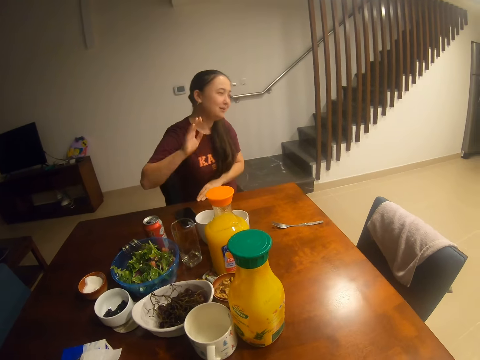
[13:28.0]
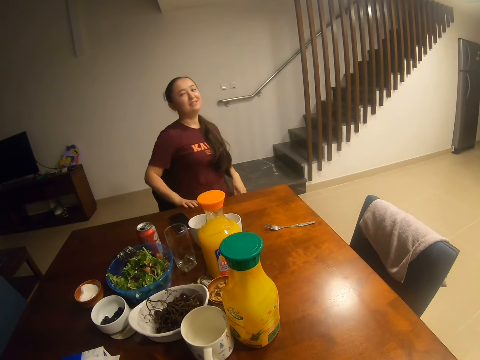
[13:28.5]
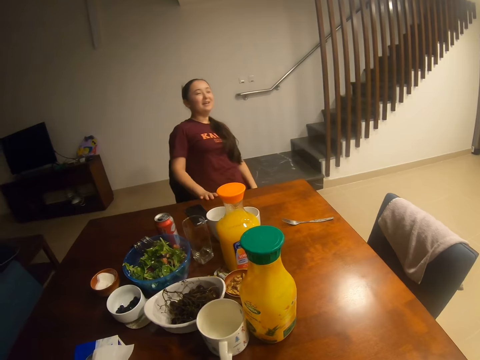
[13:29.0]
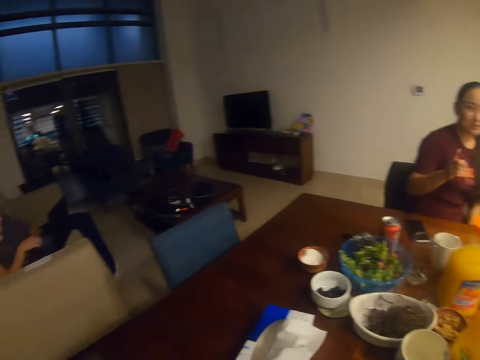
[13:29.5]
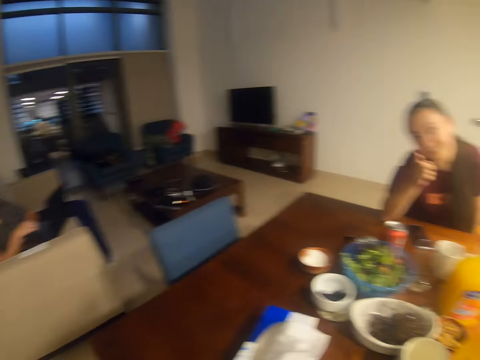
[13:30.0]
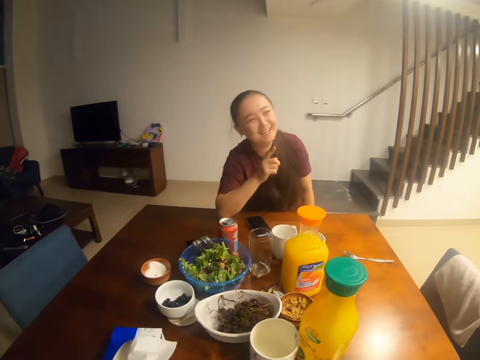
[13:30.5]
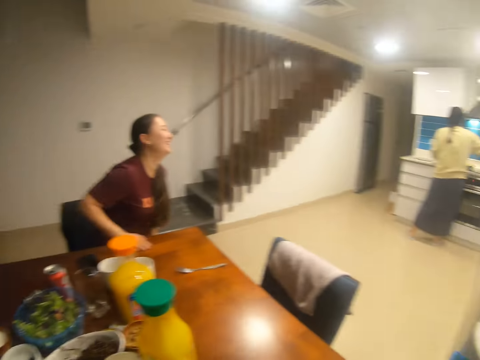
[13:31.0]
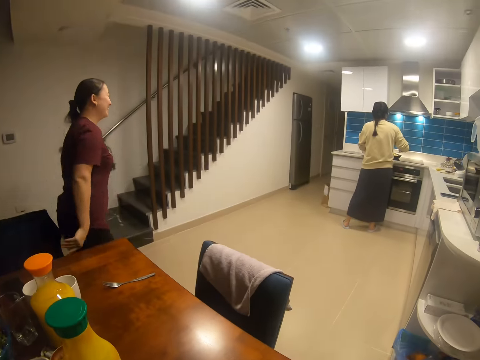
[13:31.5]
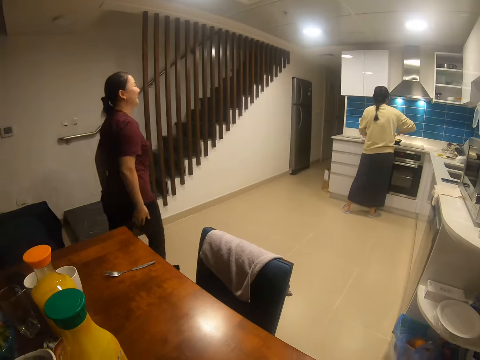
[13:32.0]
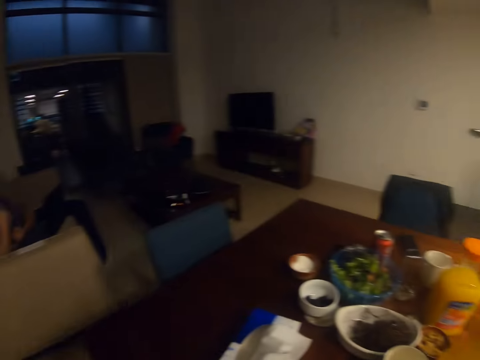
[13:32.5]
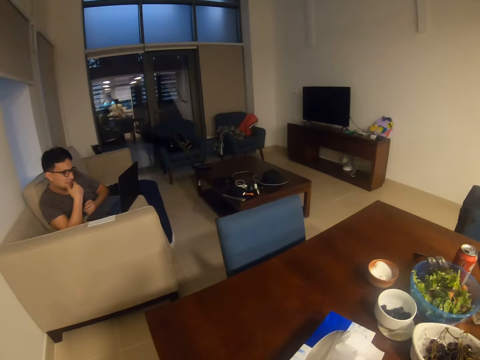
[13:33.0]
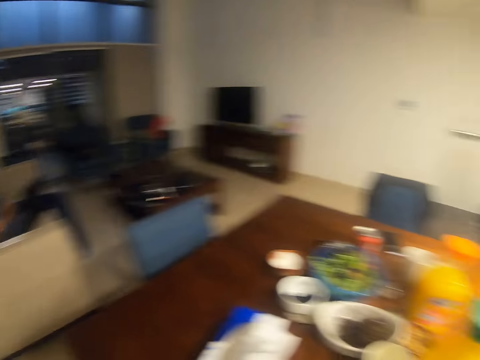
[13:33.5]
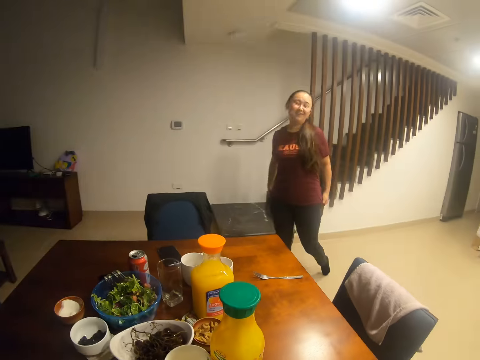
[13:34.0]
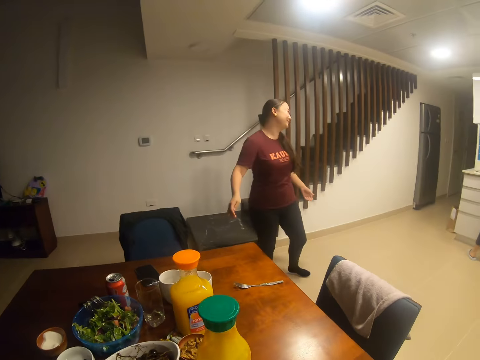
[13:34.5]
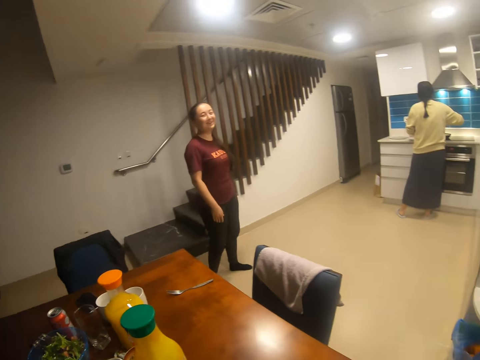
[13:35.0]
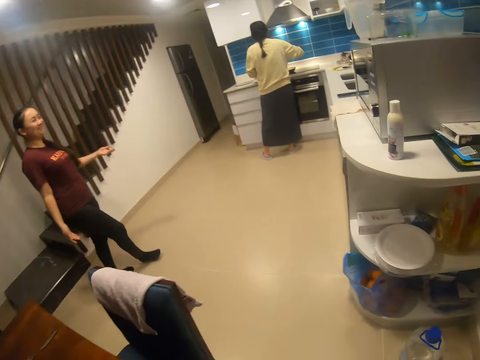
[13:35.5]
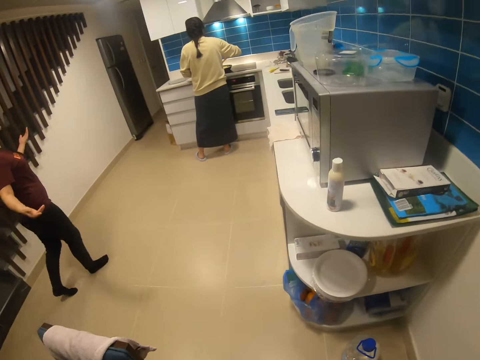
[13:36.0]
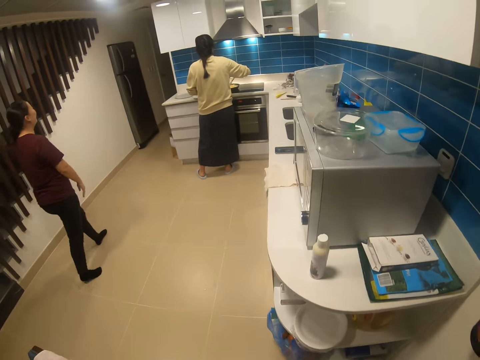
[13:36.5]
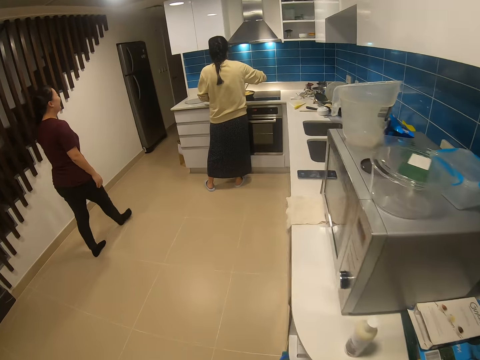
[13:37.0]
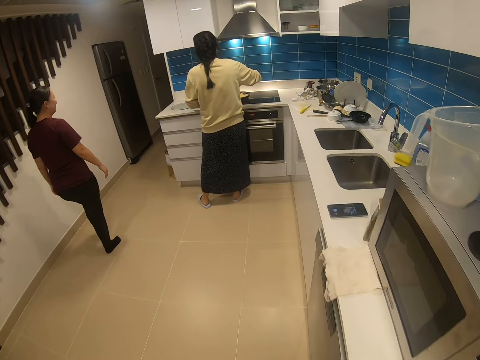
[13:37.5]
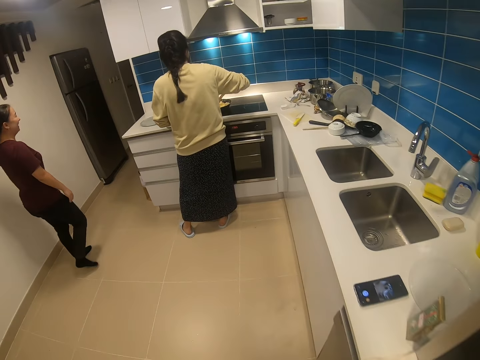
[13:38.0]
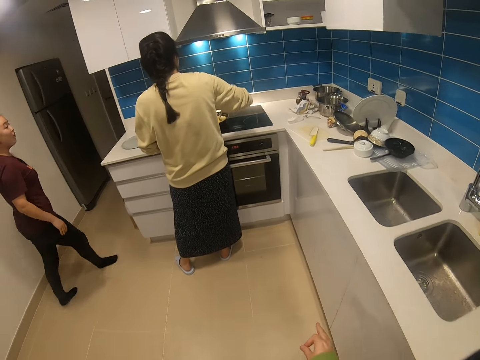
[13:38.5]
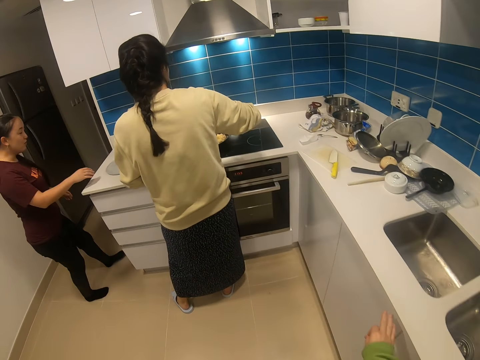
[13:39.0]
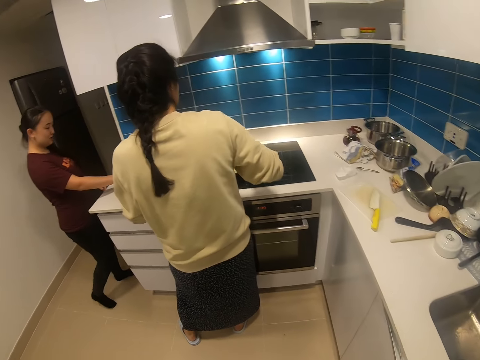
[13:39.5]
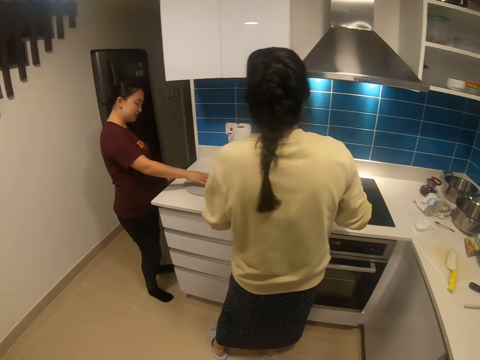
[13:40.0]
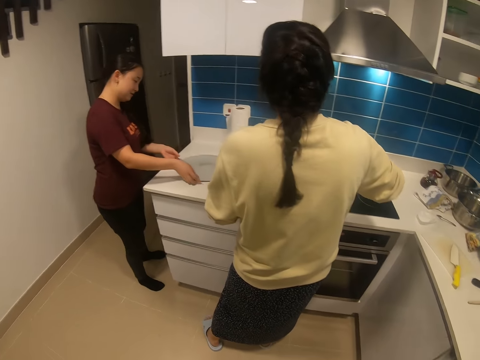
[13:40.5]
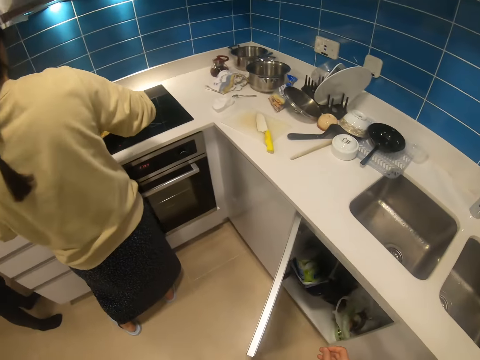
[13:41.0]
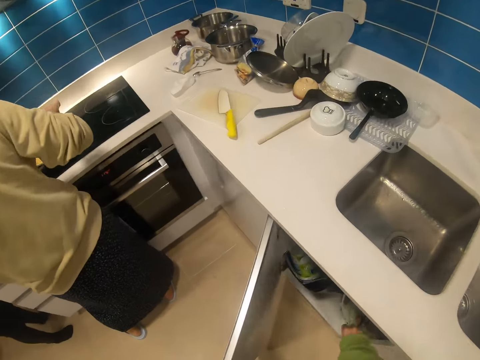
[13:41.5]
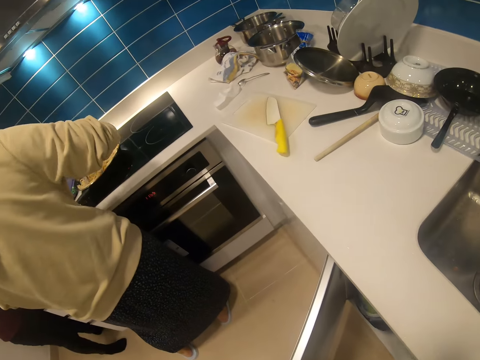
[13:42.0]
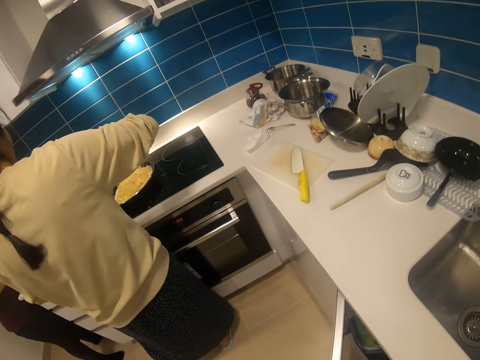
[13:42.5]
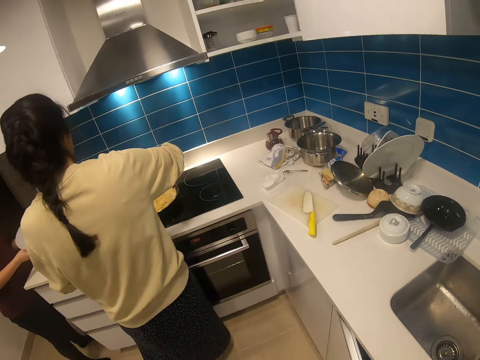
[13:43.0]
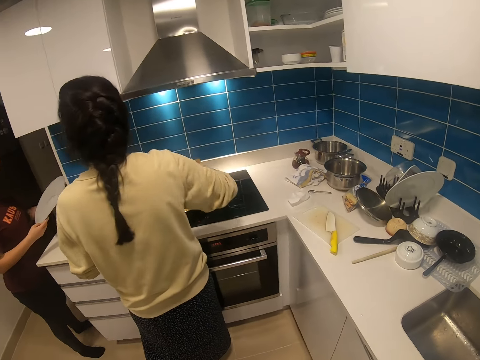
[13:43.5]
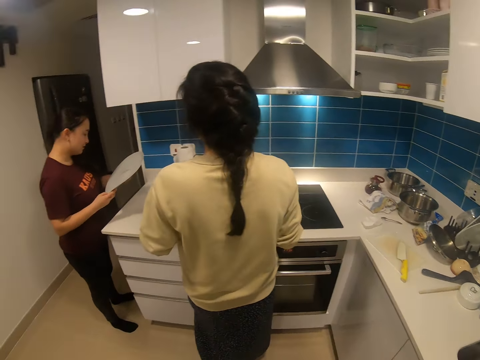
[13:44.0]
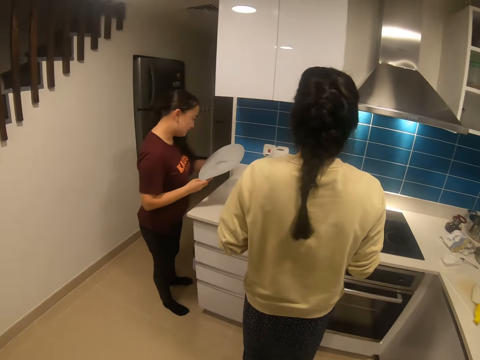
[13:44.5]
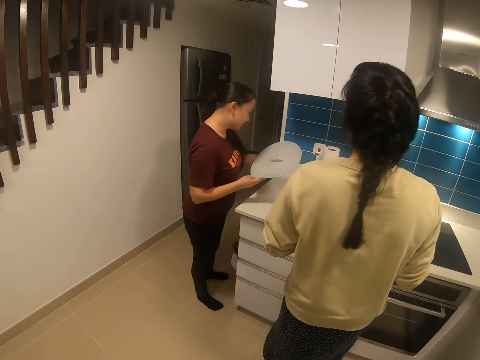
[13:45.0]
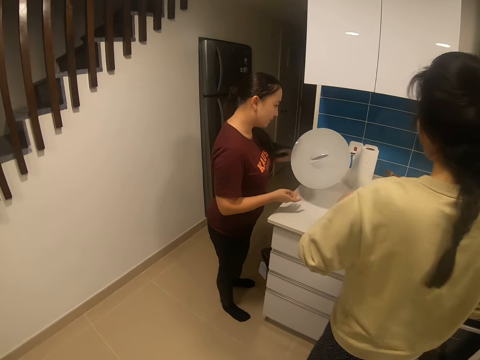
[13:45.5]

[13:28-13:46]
The camera wearer dialogues with a man. The man types on the keyboard. The camera wearer dialogues with a lady. The lady stands from the chair. The camera wearer dialogues with the man. They look around. The lady walks to the kitchen, towards another lady. The other lady prepares spaghetti. The first lady dialogues with the other lady. The other lady prepares spaghetti.

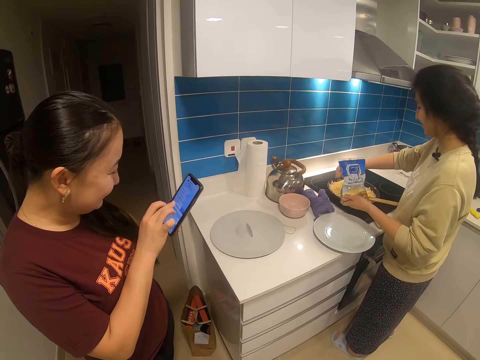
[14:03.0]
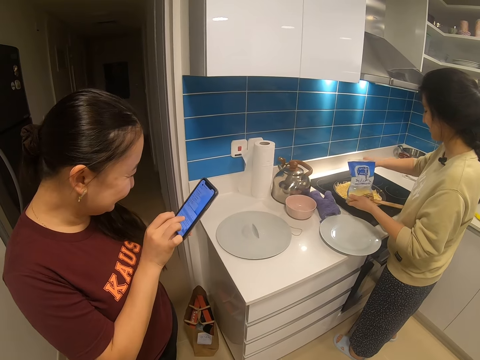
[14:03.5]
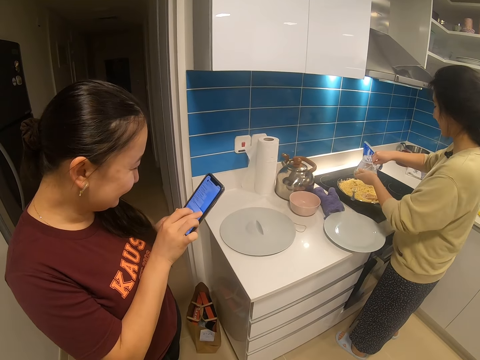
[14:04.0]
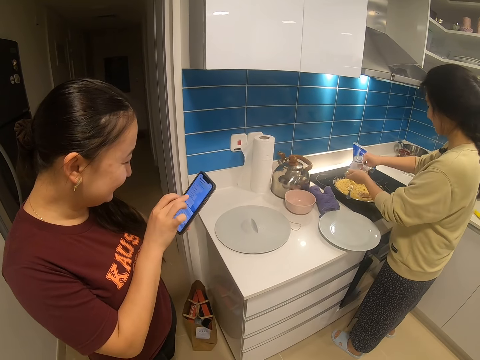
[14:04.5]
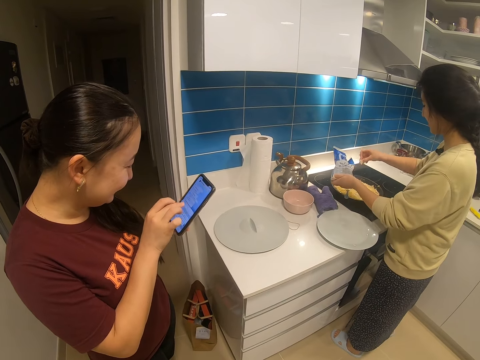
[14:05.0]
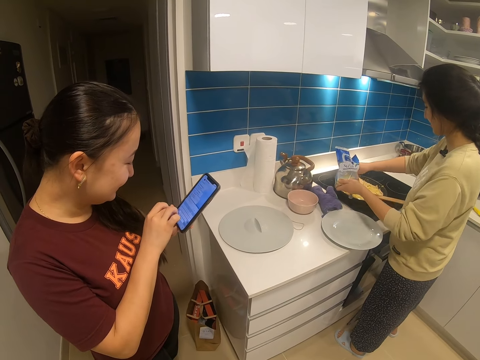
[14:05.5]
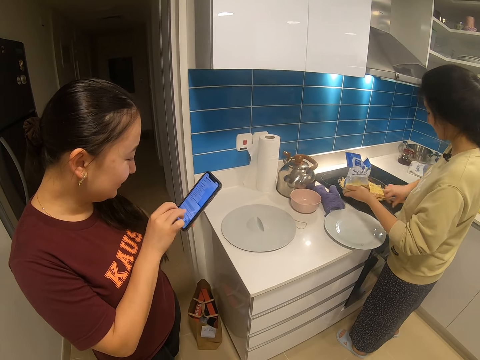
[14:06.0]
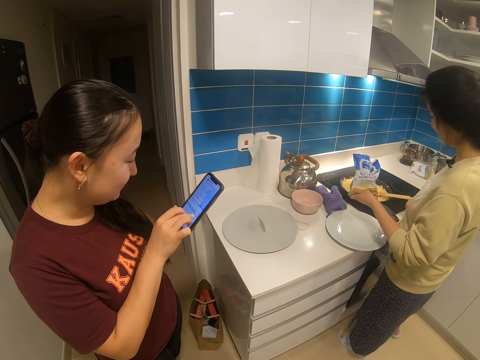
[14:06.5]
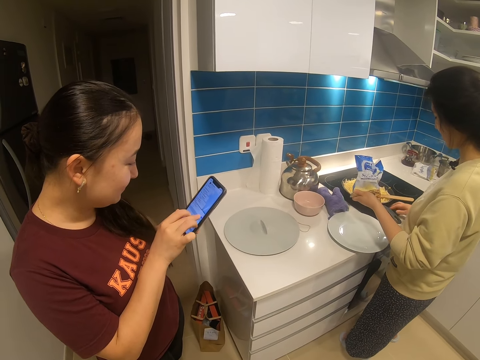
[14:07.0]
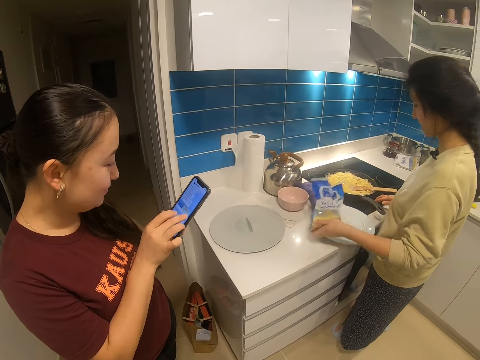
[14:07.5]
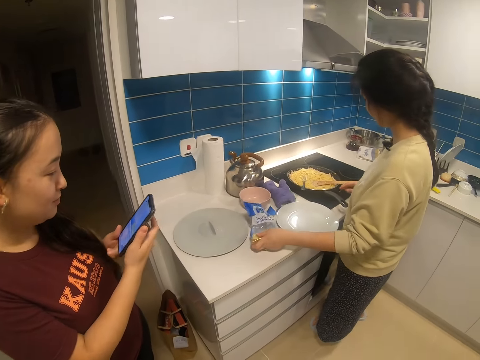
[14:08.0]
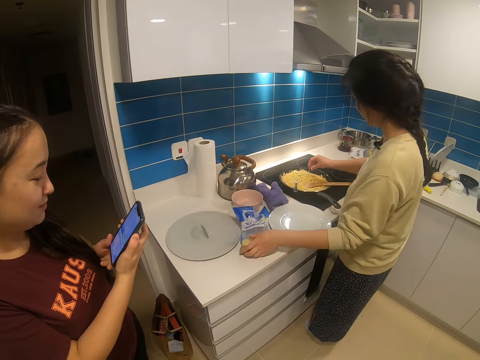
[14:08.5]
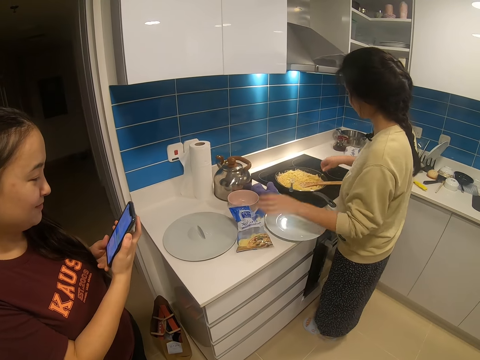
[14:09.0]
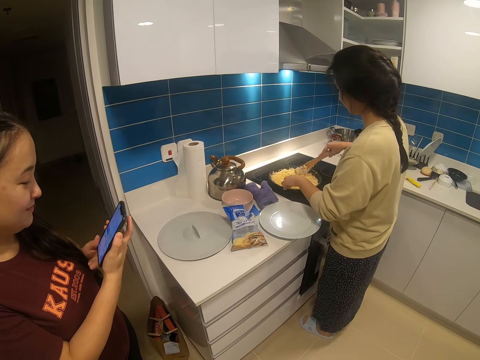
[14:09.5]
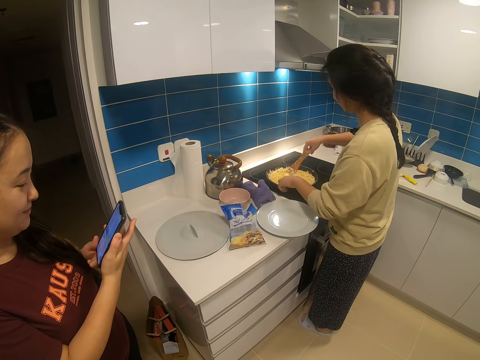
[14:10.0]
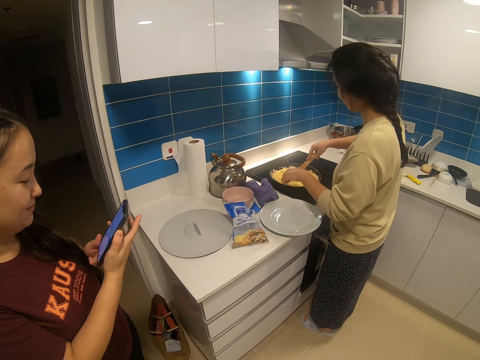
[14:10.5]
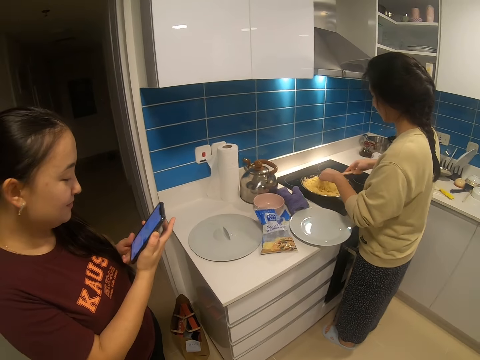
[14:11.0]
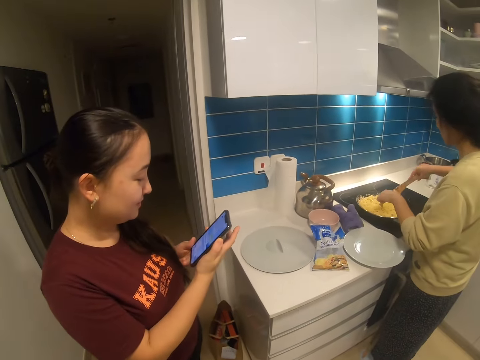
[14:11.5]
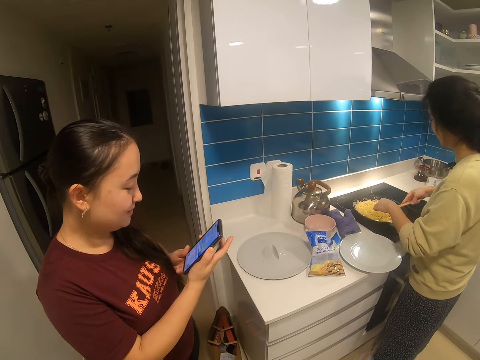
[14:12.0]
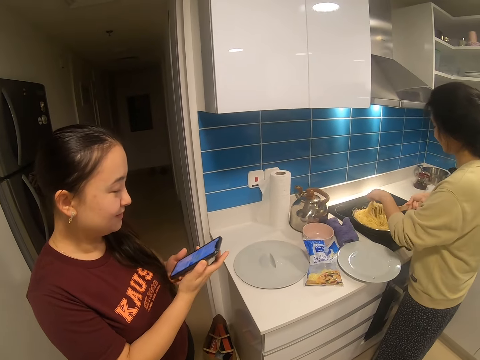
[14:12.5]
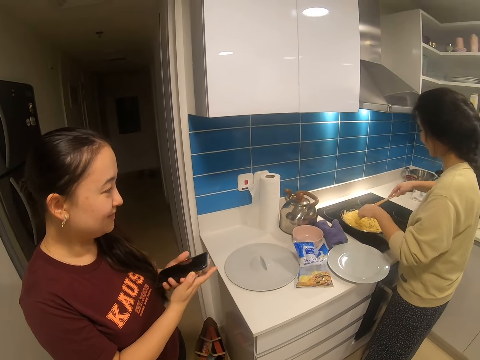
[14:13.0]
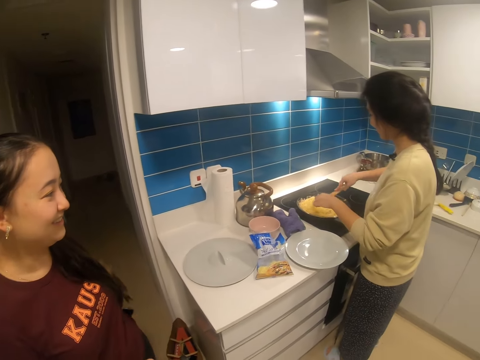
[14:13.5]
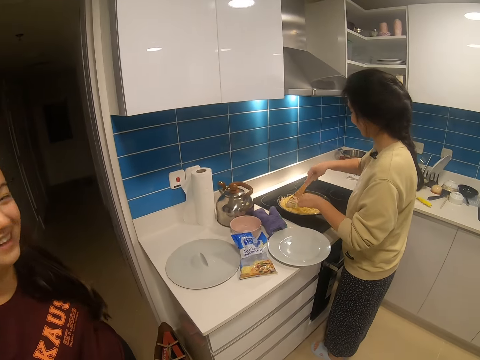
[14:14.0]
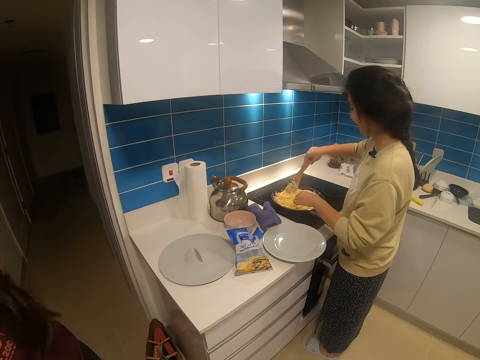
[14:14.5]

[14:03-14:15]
A woman operates a phone. Another woman adds something to the spaghetti. The other woman touches the wooden spoon with her right hand. The first woman dialogues with the other woman. The other woman places something on a countertop. The first woman stares at the phone. The other woman stirs spaghetti in a frying pan. The first woman stares at the phone. The other woman stirs the spaghetti in the frying pan. The first woman turns off the phone light and lowers her hands. The other woman stirs the spaghetti in the frying pan. The camera wearer dialogues with the first woman.
